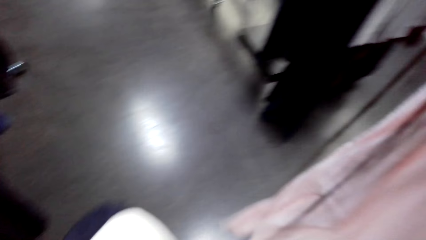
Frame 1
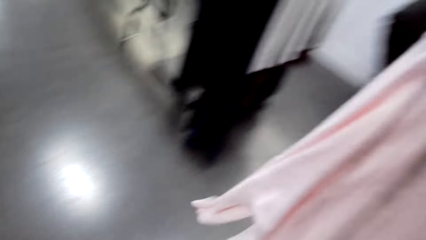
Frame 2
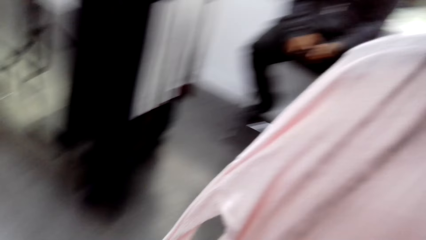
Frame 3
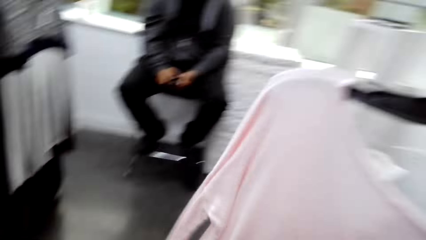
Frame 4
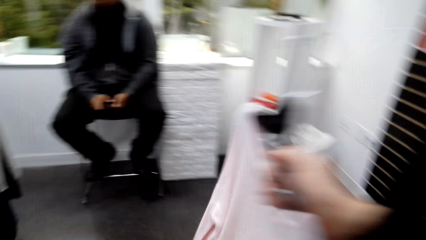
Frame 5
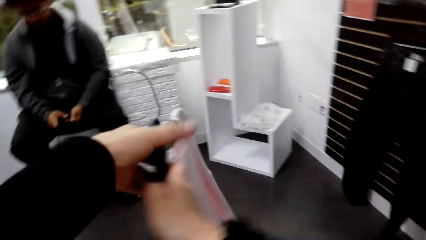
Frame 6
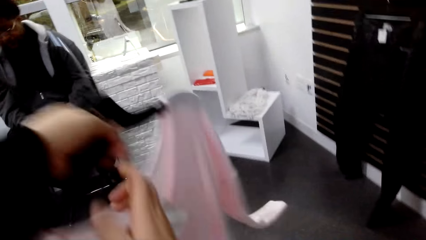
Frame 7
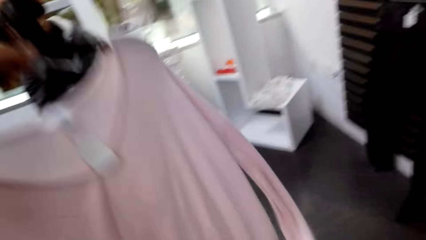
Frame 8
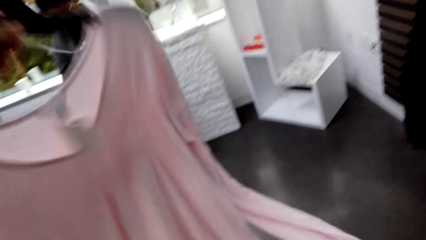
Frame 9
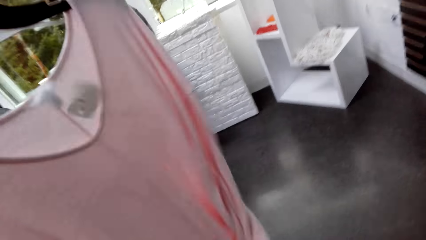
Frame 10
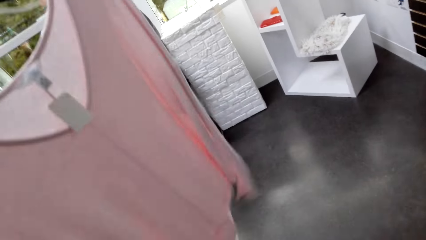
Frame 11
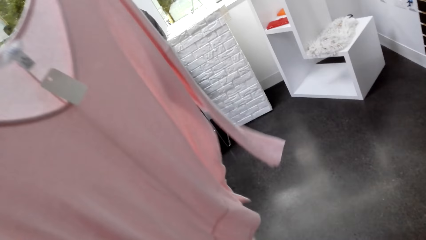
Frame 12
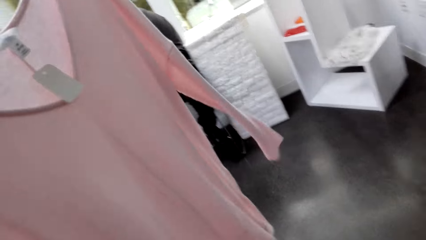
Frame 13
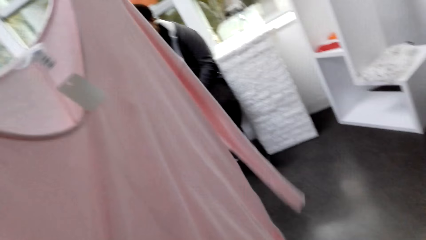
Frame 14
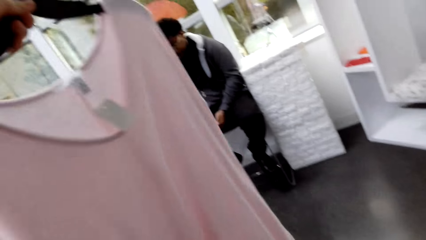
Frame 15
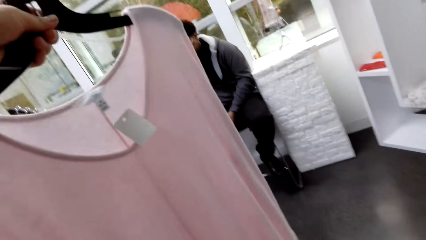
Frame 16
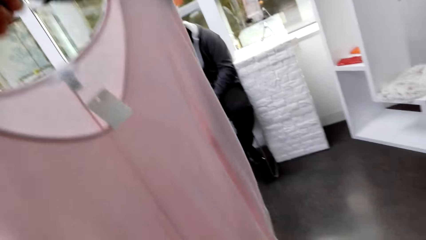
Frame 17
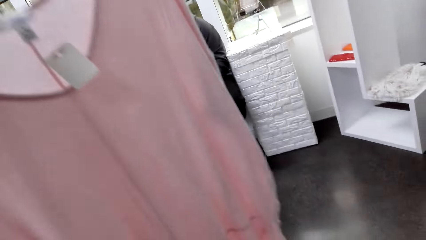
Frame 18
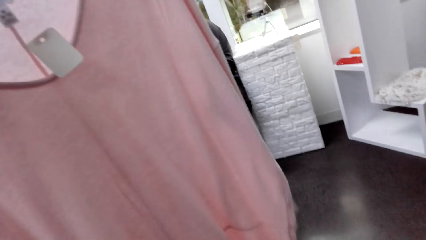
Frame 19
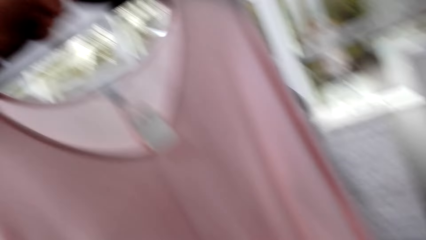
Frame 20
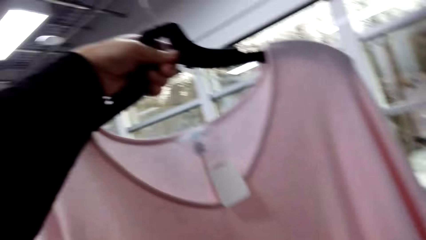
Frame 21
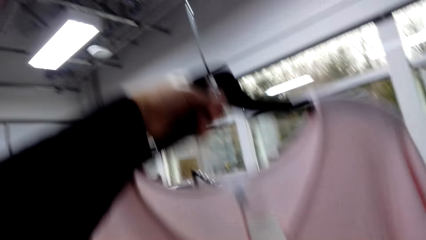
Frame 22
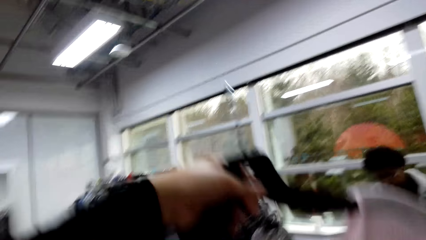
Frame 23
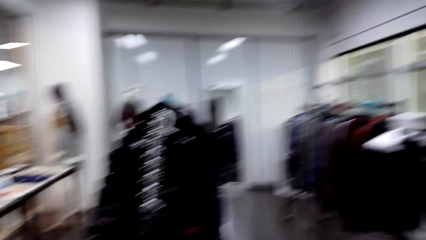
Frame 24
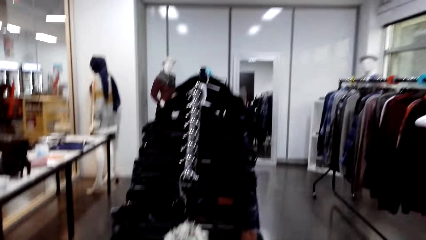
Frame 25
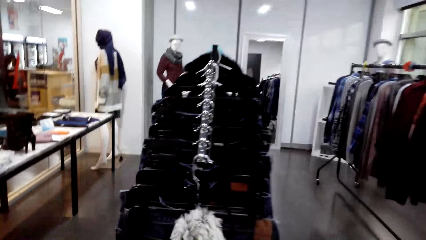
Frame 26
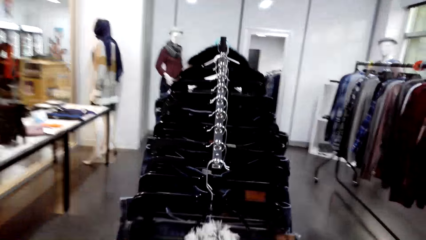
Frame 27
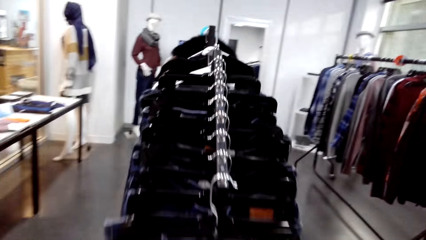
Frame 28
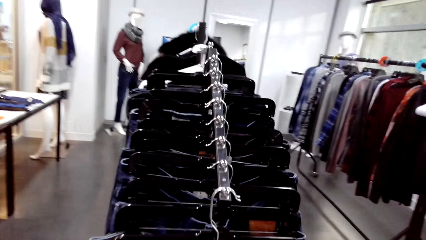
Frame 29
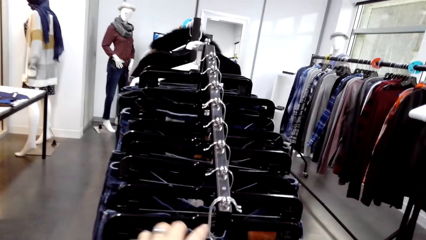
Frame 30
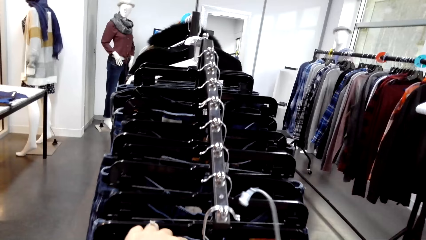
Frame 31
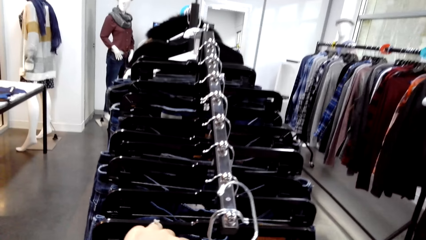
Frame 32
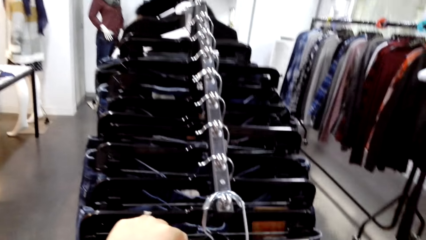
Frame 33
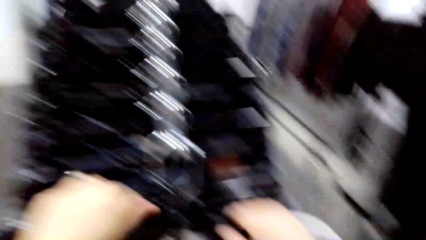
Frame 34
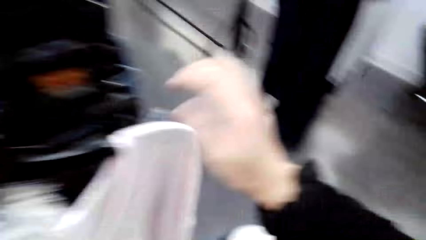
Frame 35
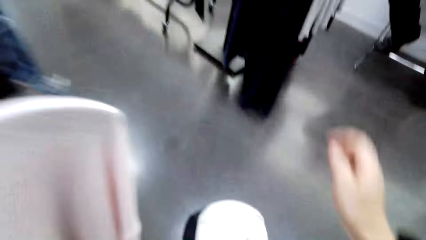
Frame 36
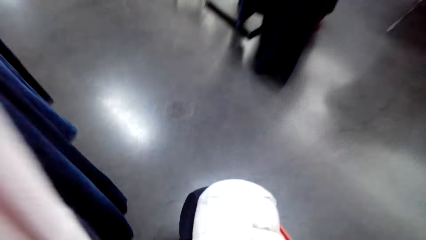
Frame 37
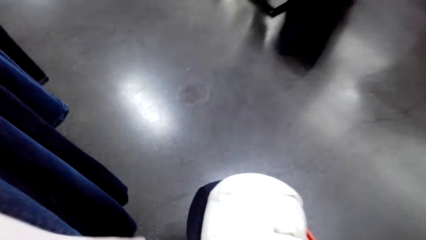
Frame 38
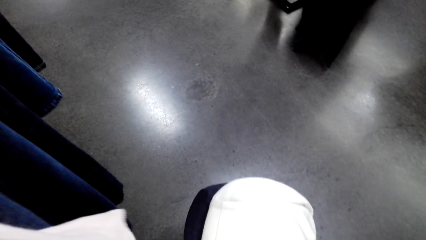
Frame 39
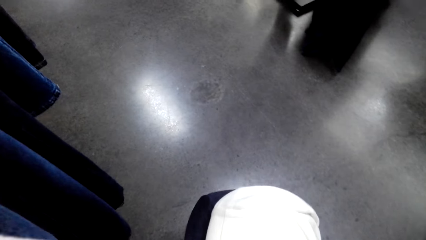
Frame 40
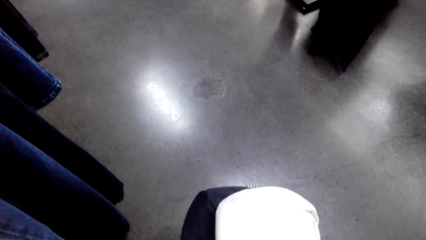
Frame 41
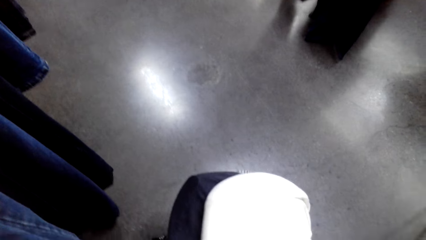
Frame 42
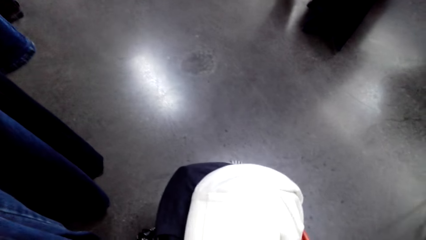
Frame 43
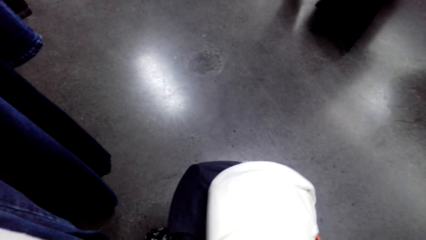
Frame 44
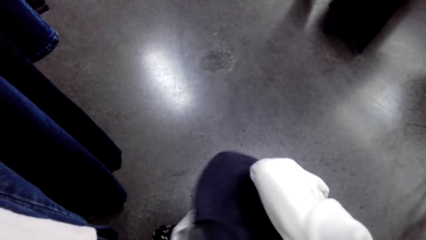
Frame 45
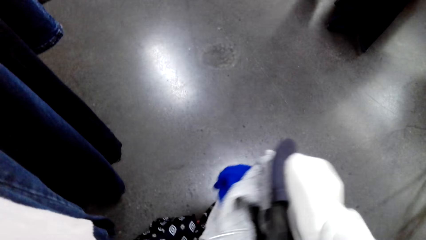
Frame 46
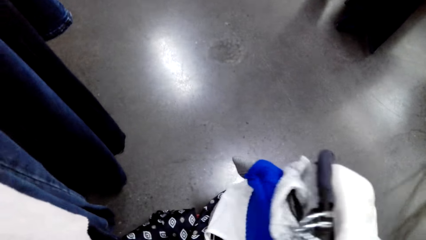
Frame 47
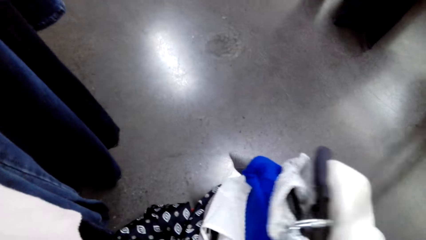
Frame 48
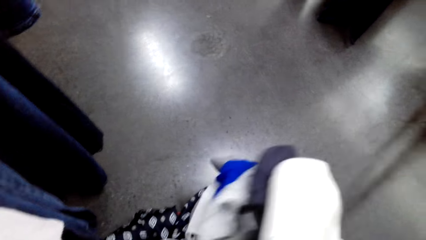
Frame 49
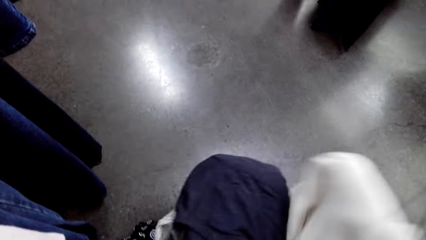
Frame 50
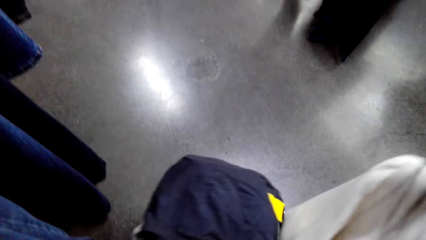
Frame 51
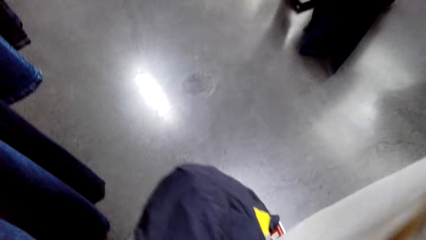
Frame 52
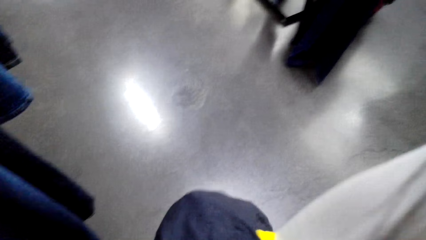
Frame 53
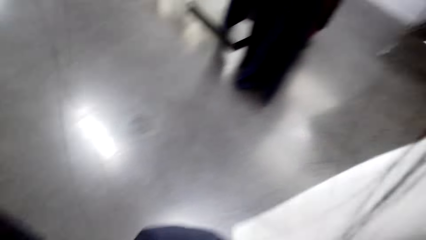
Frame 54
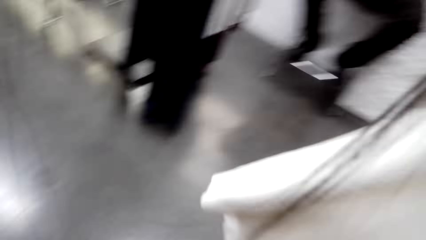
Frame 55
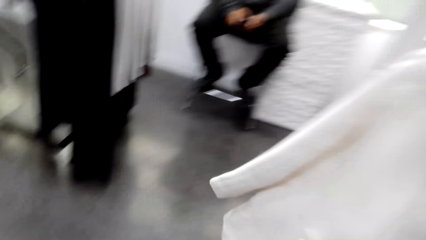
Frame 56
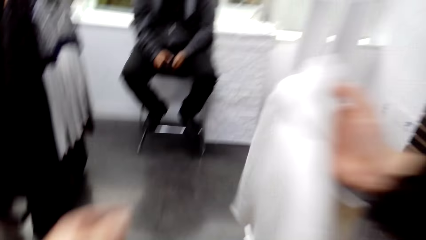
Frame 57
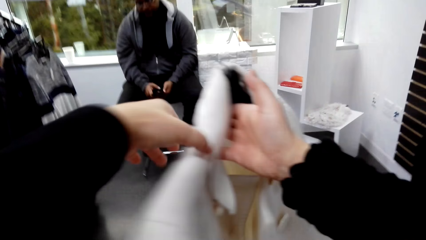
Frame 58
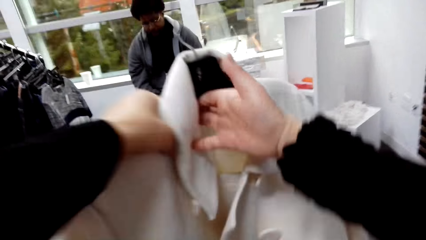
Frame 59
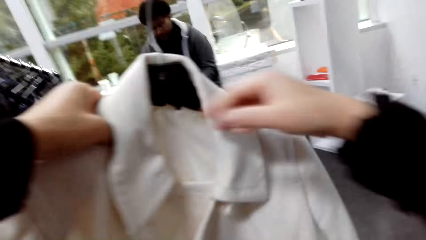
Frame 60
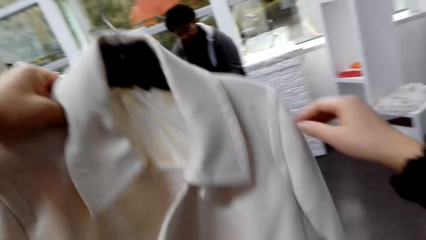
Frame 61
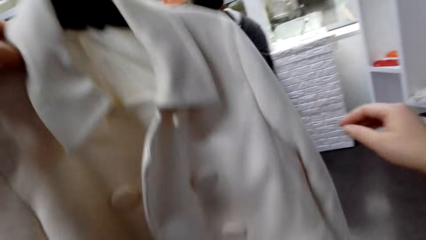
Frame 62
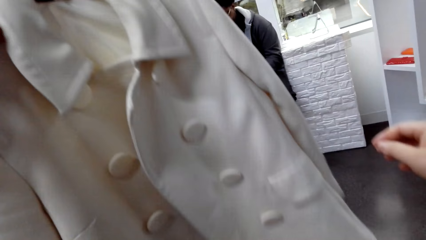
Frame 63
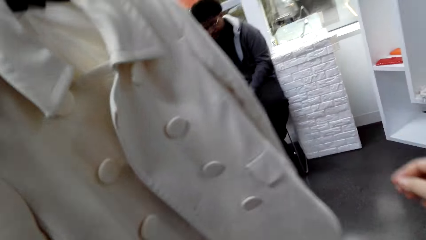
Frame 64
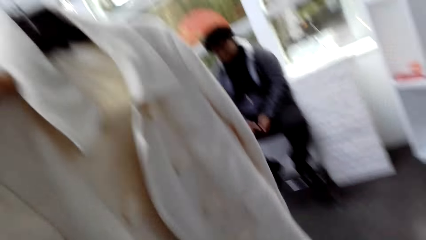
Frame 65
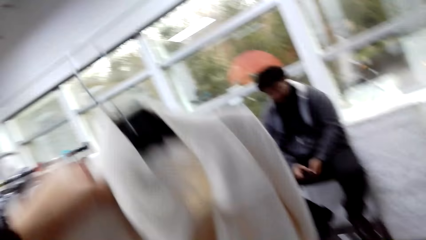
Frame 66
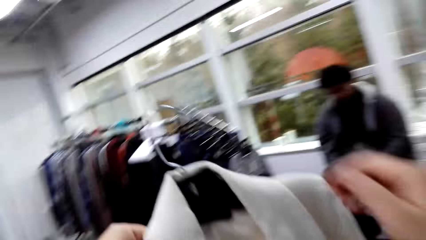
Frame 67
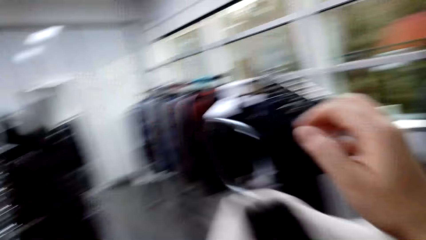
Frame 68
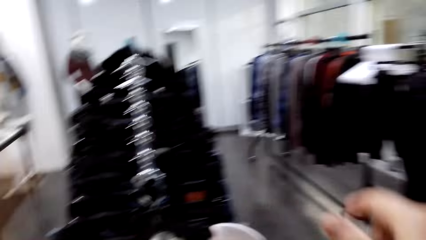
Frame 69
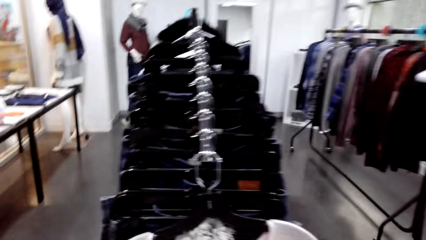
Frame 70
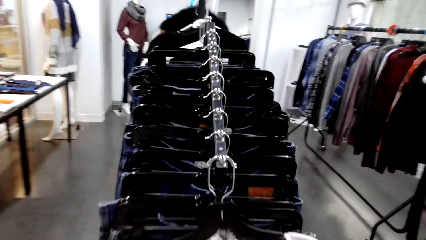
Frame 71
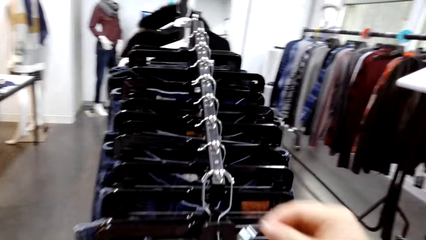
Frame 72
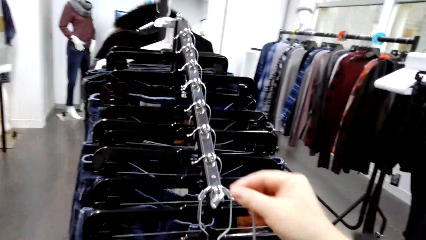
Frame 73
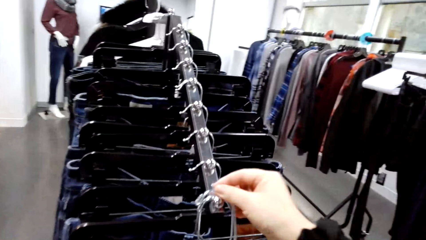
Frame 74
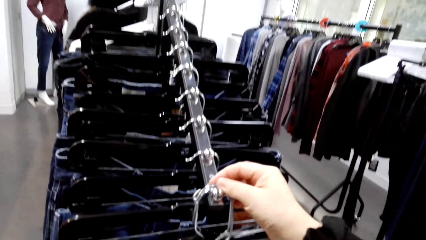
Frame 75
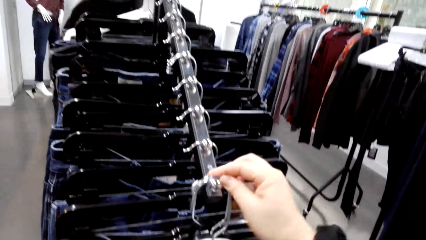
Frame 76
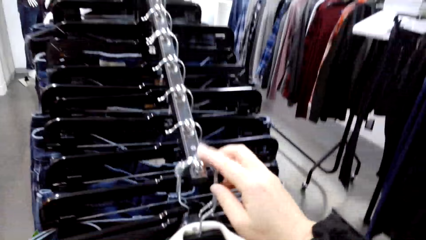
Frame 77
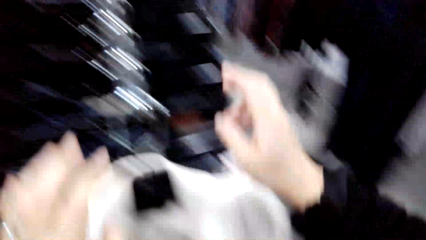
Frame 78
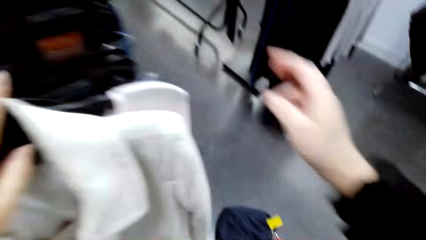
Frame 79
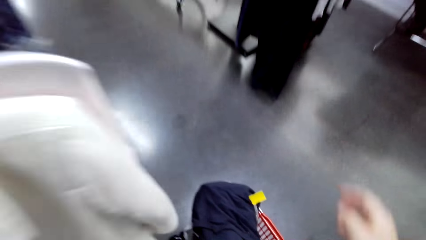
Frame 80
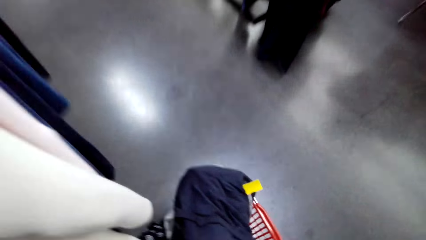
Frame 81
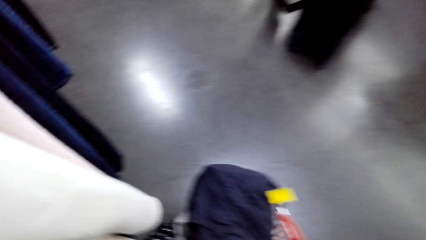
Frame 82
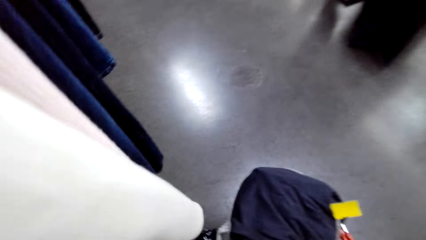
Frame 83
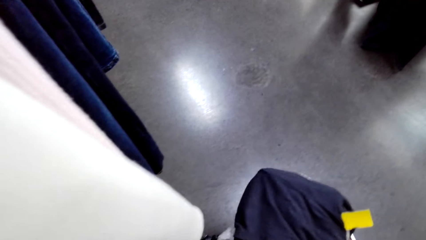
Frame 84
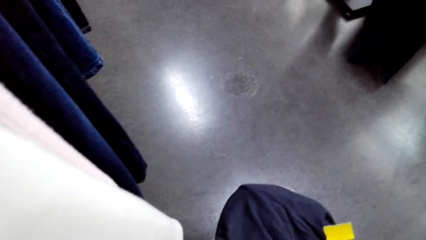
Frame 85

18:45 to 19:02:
The camera wearer hangs a sweater on a hook. They pick a coat. They hang the coat on a hook.
